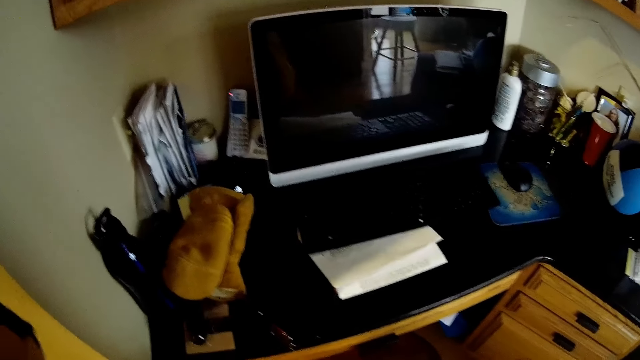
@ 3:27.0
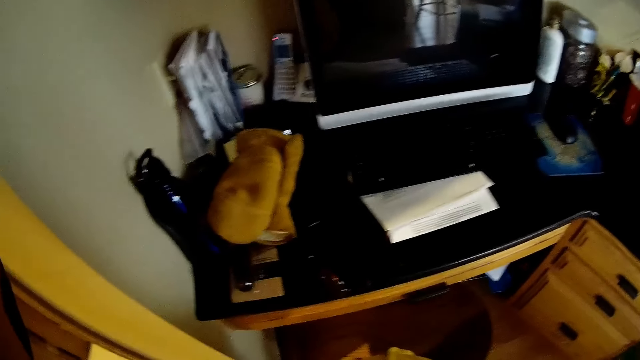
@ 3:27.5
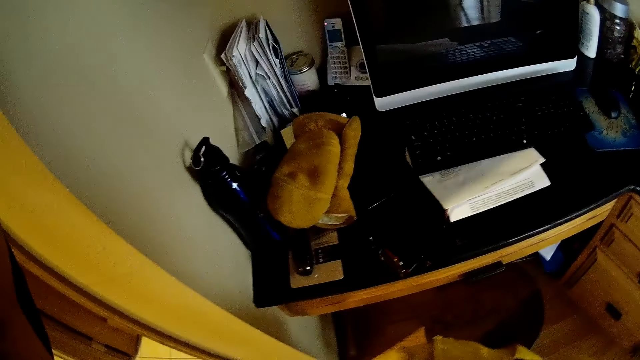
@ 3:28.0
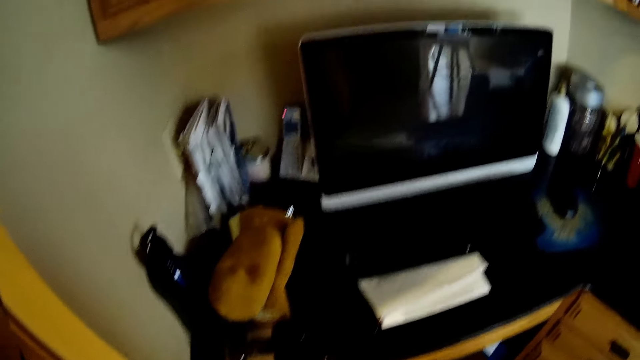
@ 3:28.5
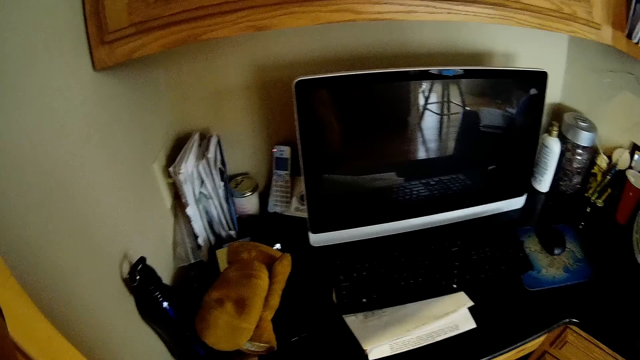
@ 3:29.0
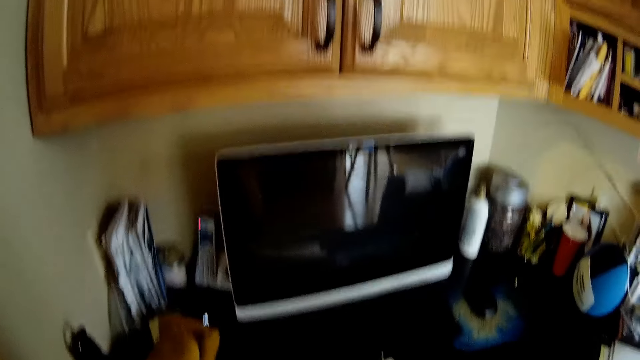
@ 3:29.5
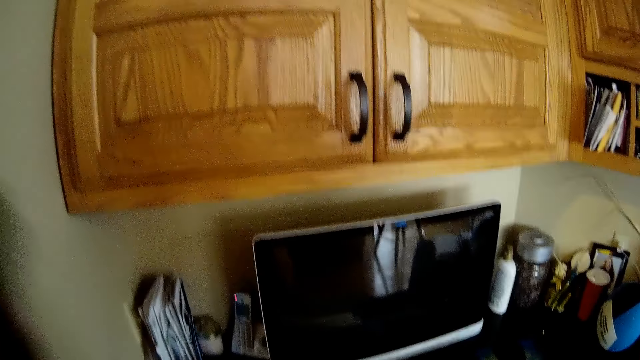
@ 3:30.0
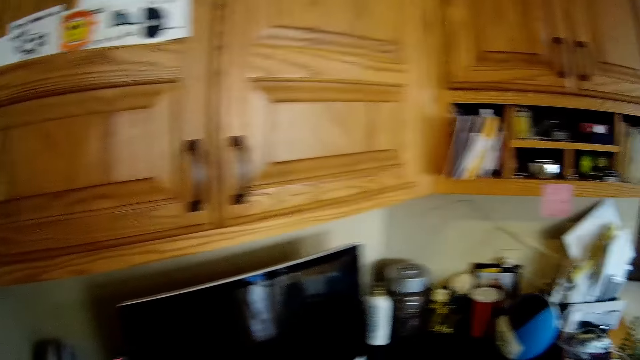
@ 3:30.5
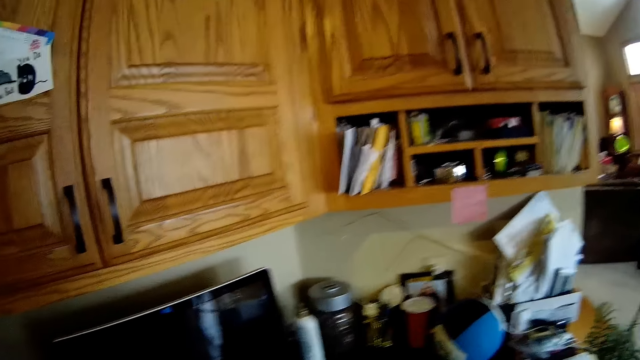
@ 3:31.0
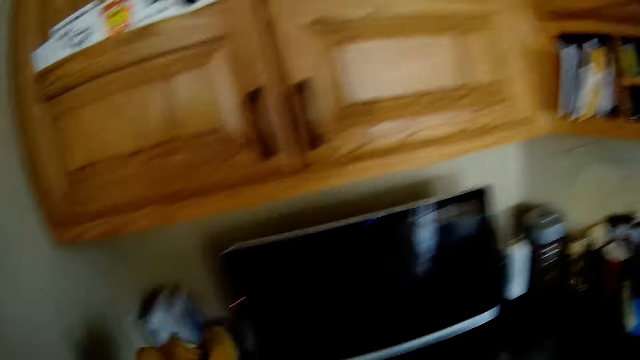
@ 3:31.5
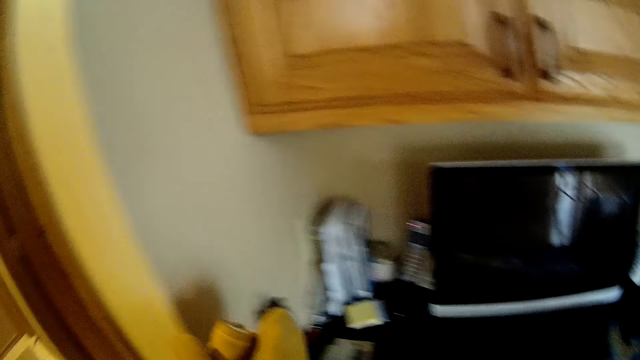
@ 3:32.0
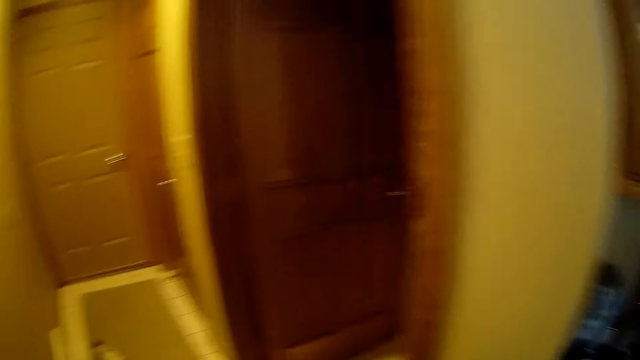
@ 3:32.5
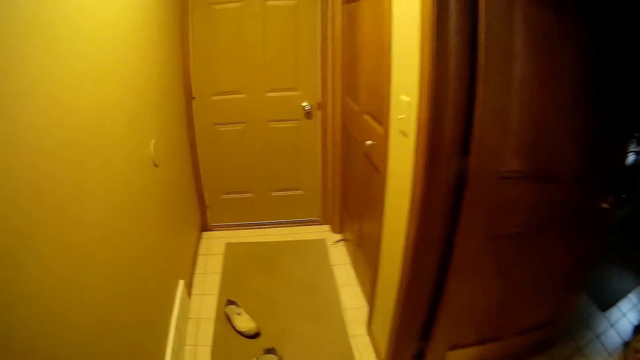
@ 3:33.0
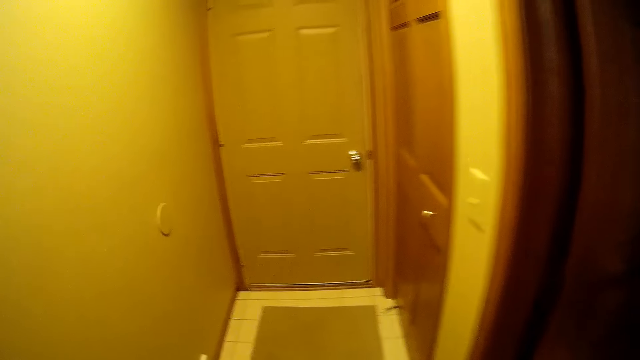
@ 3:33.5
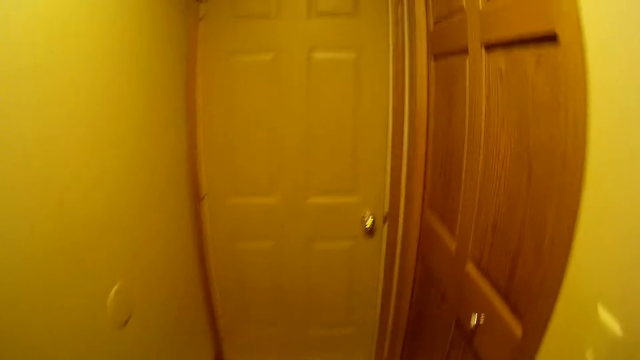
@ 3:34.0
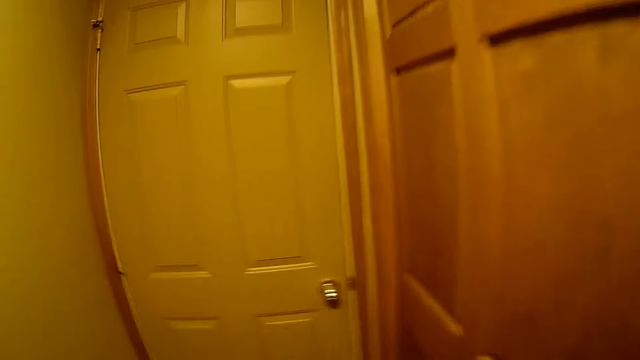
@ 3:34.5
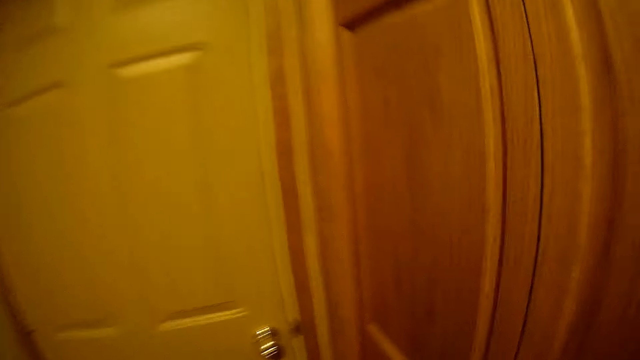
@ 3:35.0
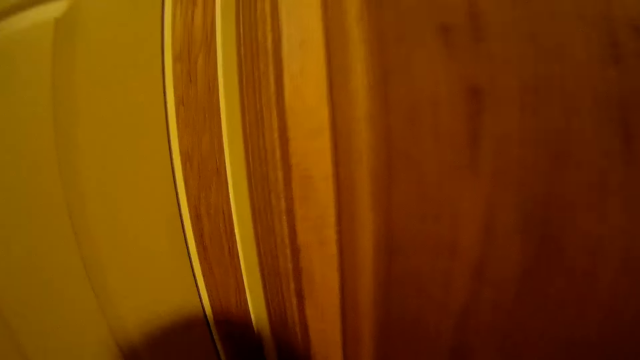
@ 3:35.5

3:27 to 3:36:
The camera wearer walks towards the garage door.

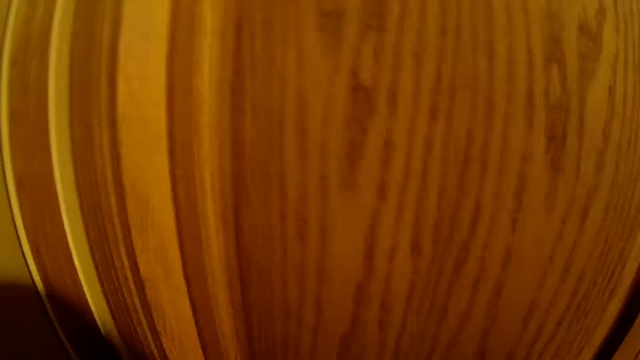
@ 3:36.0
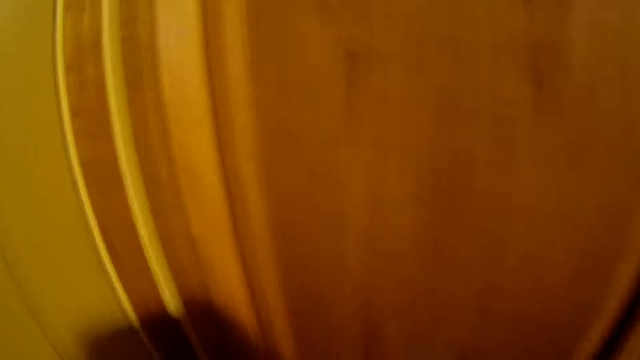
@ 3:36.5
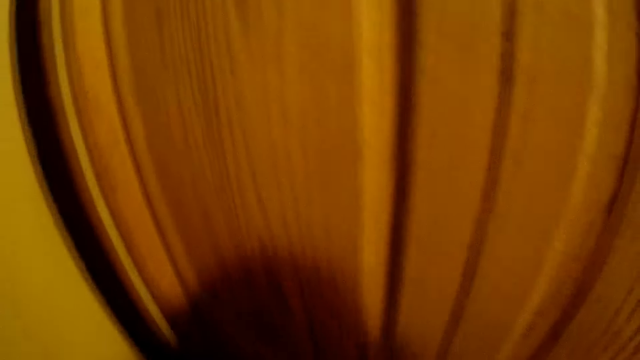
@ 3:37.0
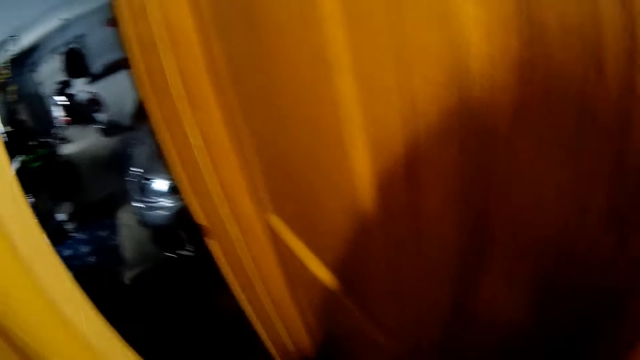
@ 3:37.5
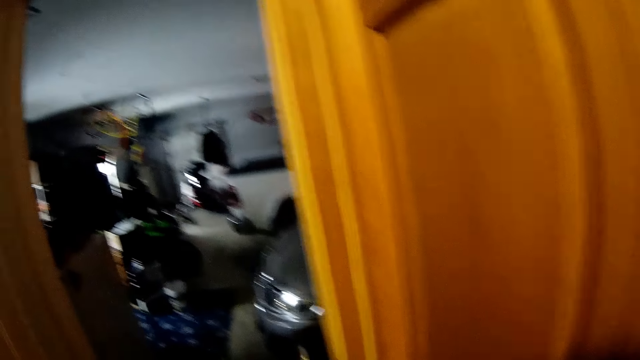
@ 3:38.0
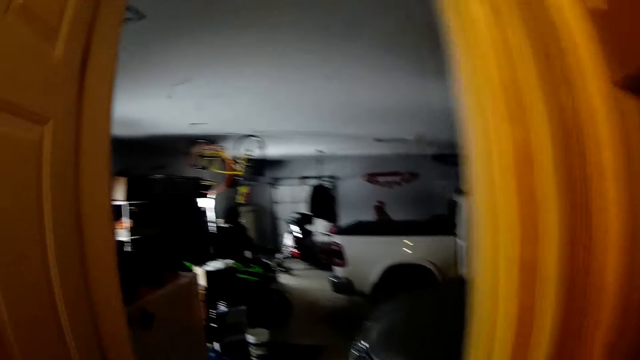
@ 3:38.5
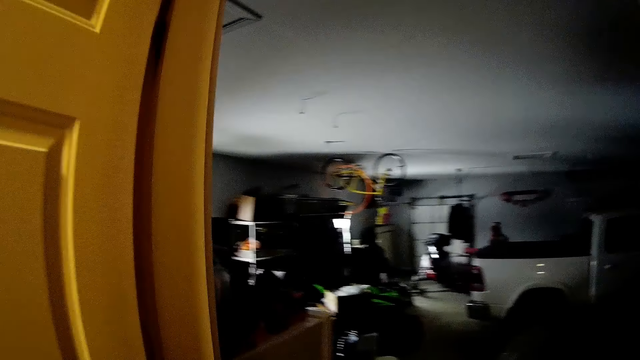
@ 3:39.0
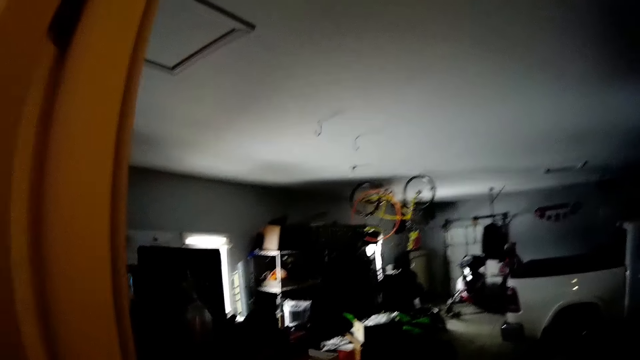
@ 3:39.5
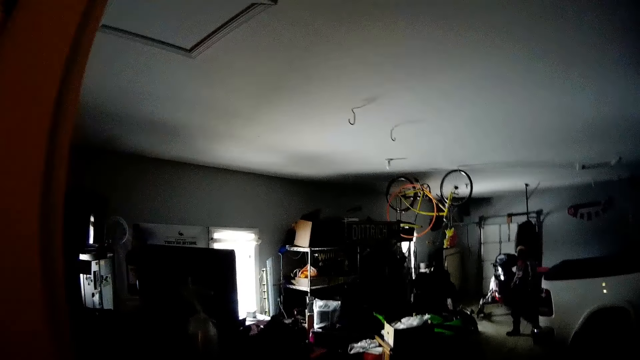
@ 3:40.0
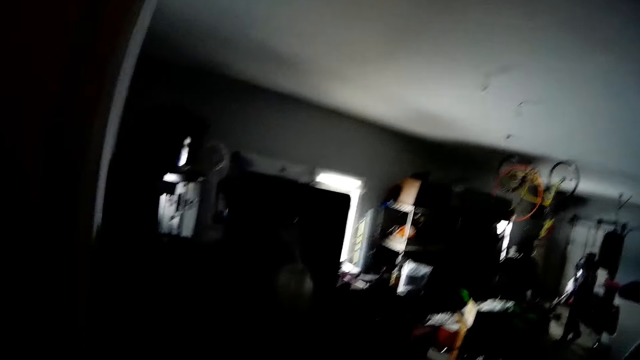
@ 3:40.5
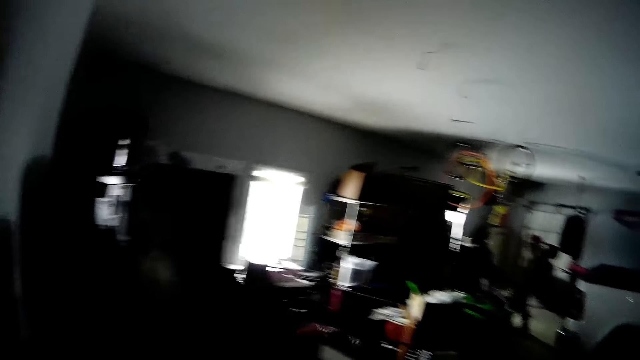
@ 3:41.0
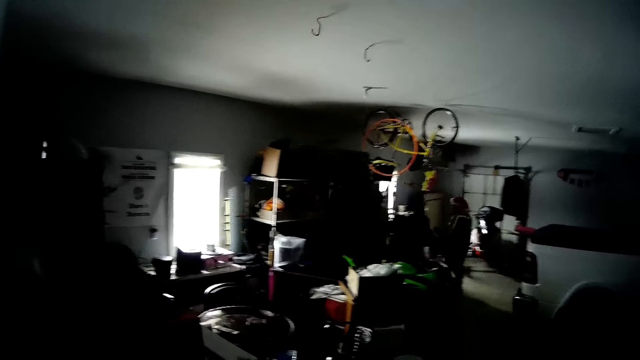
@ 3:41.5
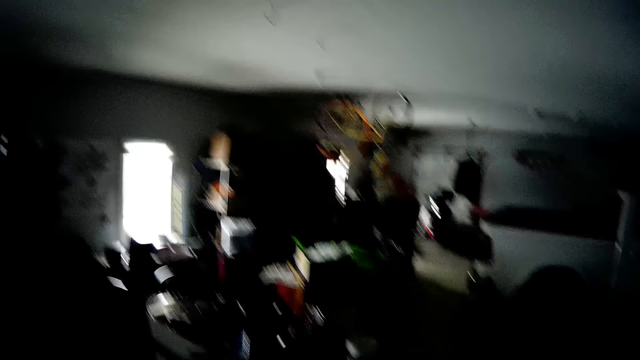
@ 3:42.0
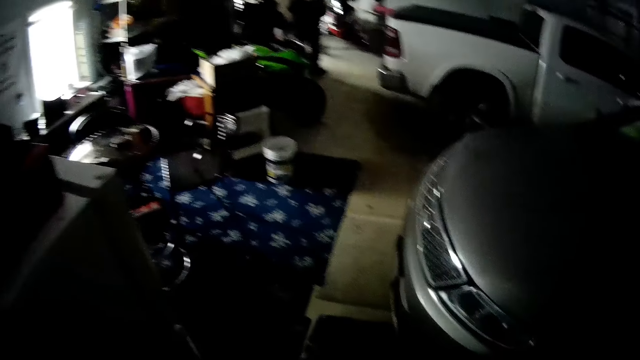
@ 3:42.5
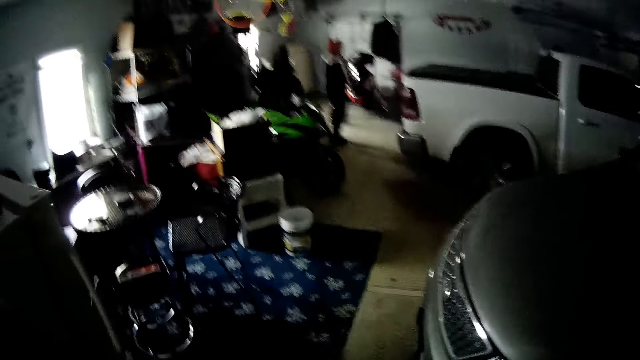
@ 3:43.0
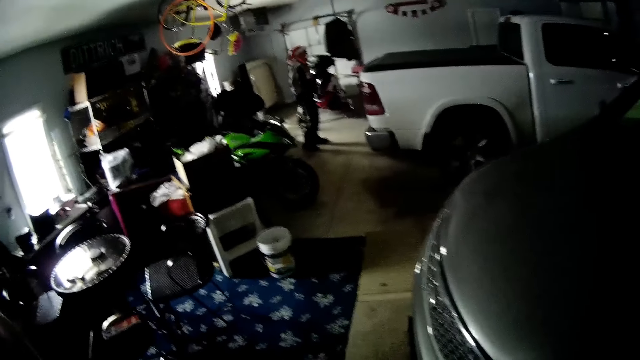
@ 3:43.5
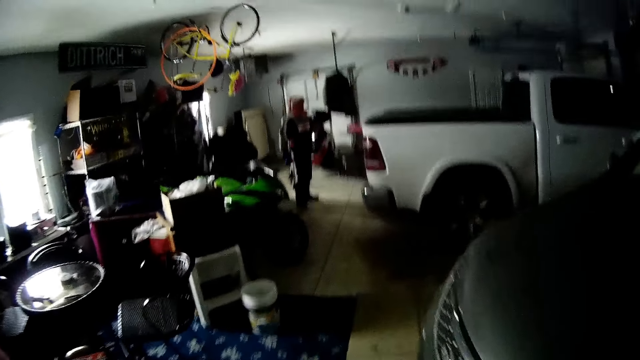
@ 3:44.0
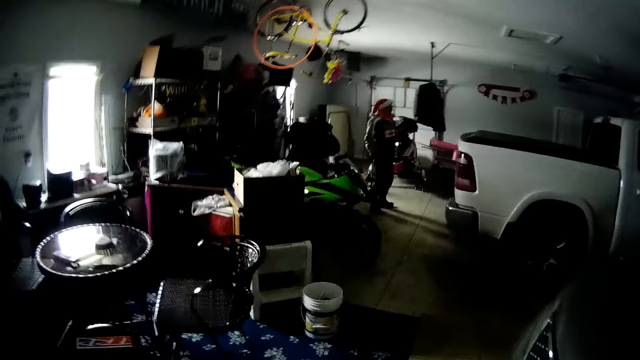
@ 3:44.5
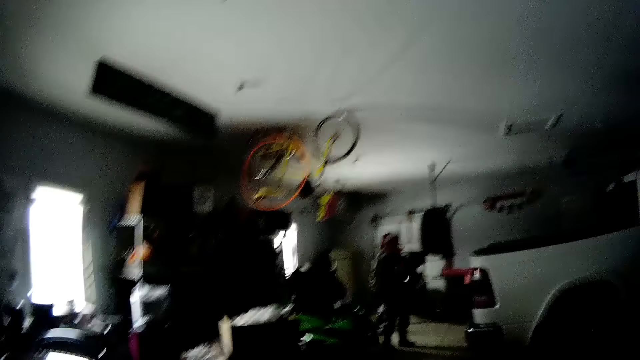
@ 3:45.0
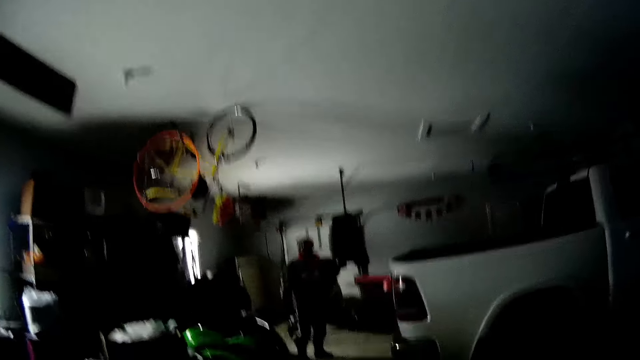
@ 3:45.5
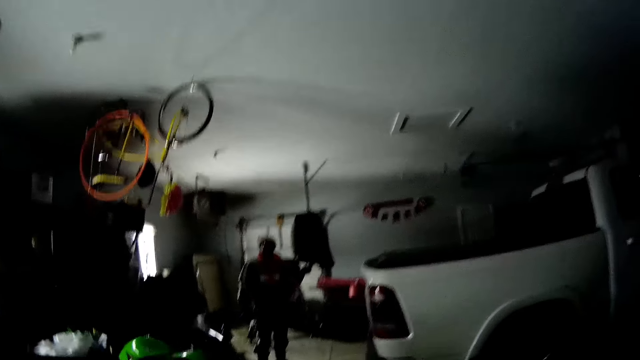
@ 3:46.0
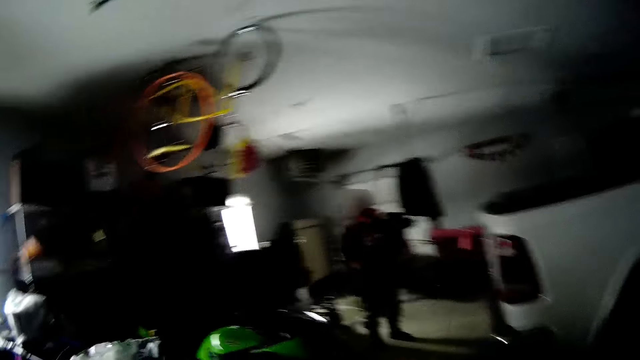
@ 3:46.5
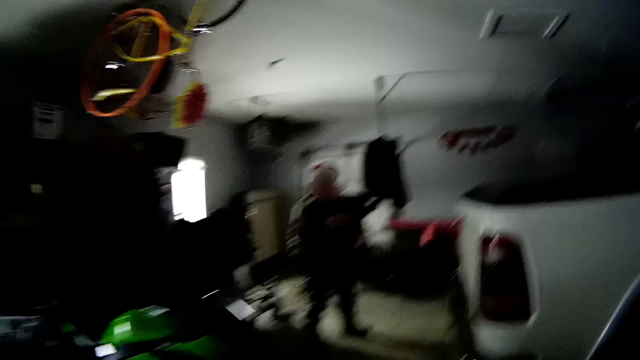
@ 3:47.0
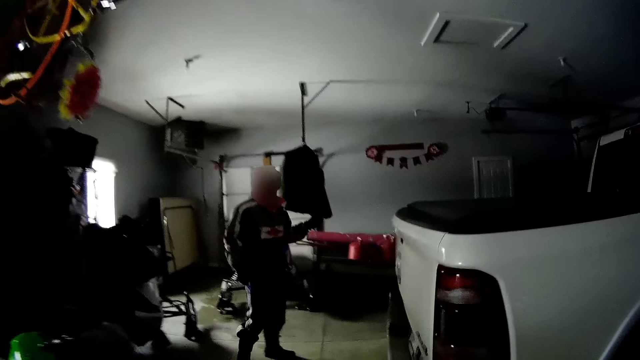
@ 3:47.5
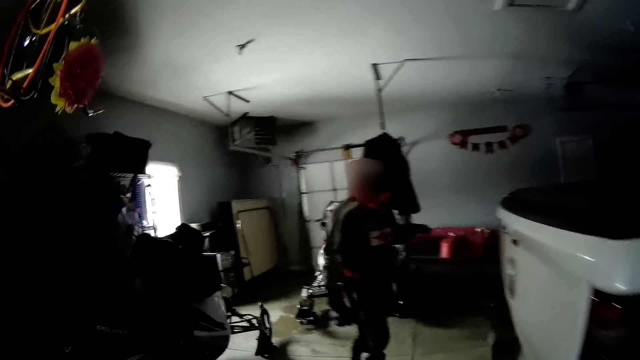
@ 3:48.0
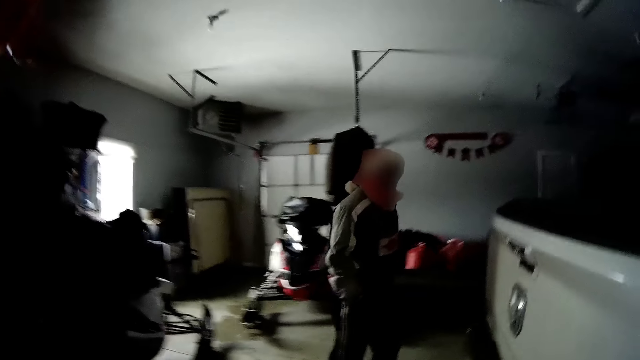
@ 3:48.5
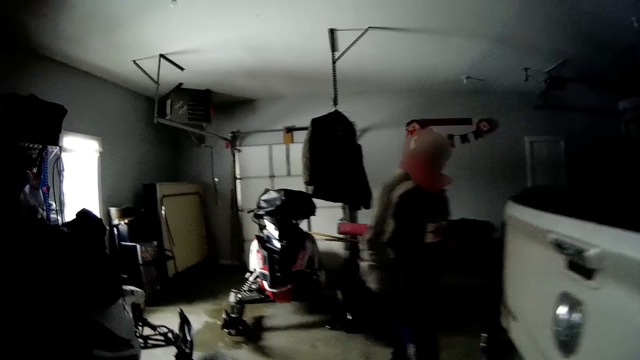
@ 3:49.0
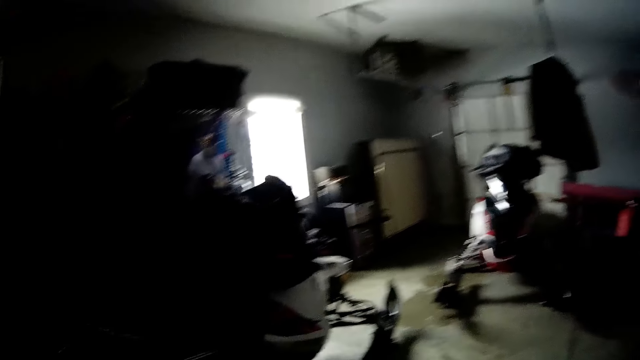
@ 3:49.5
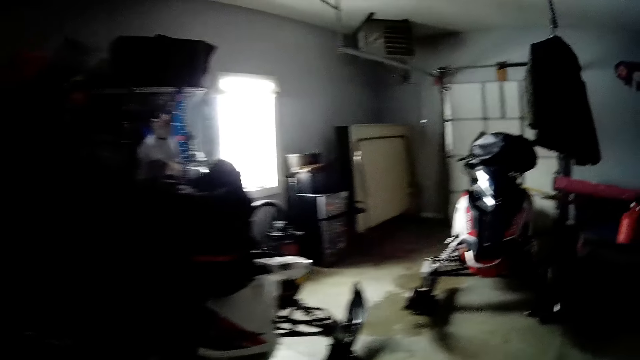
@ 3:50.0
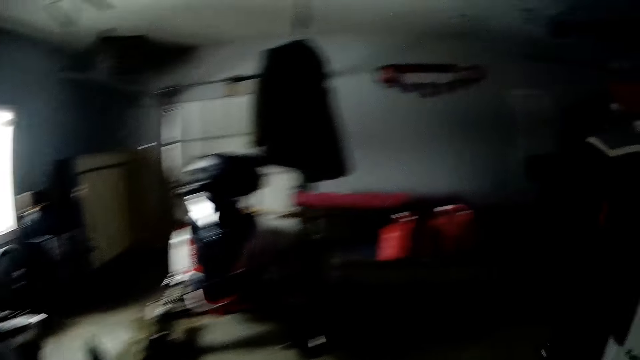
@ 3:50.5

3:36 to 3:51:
The camera wearer opens the garage door. They walk into the garage. A man walks towards the garage gate.
